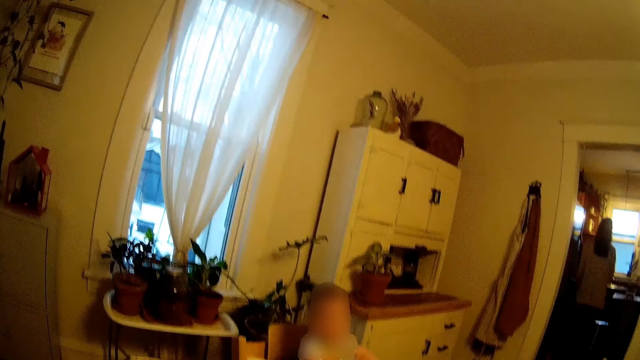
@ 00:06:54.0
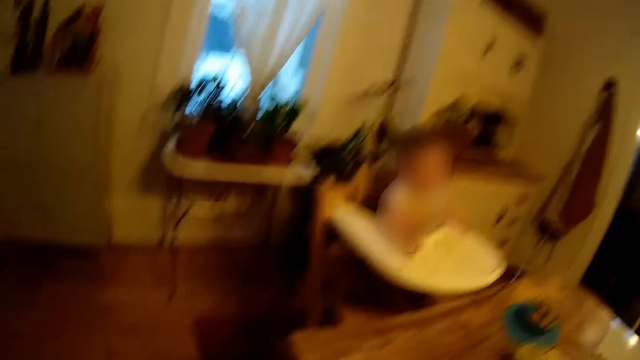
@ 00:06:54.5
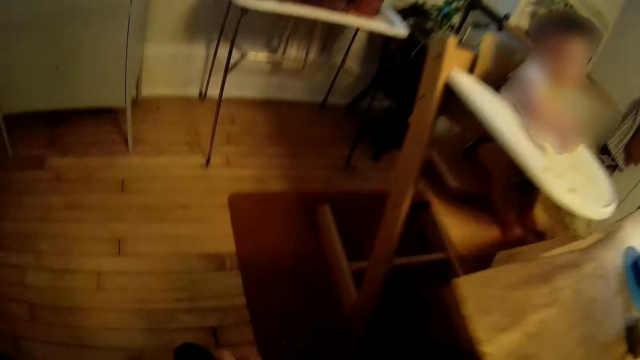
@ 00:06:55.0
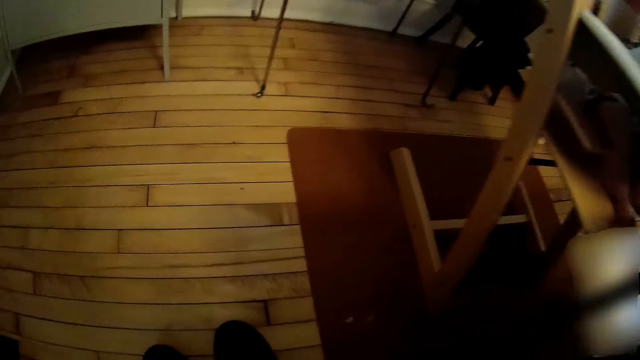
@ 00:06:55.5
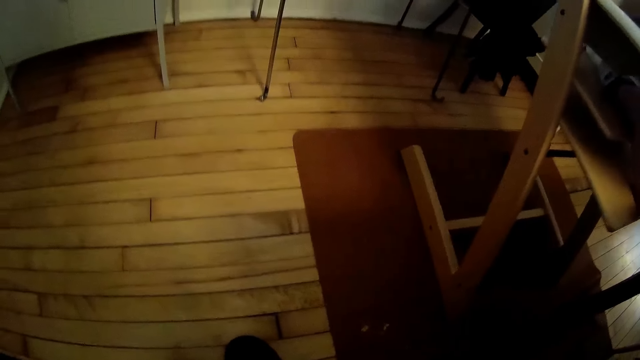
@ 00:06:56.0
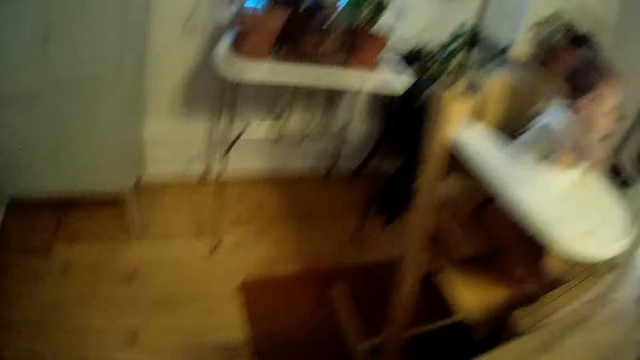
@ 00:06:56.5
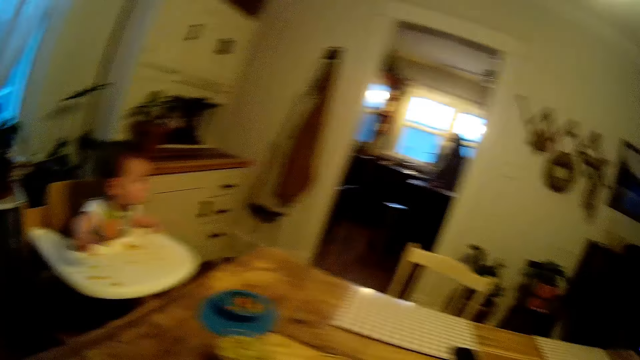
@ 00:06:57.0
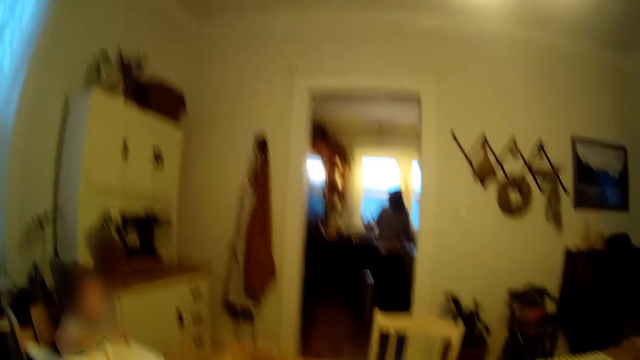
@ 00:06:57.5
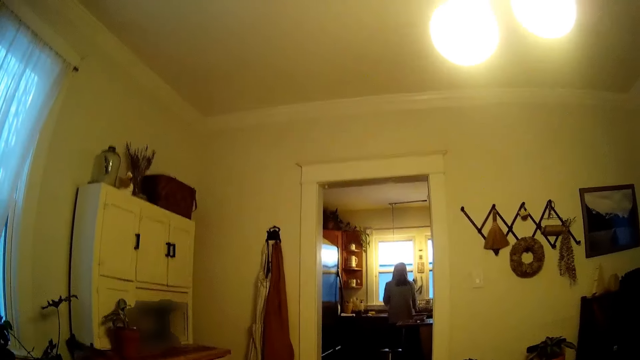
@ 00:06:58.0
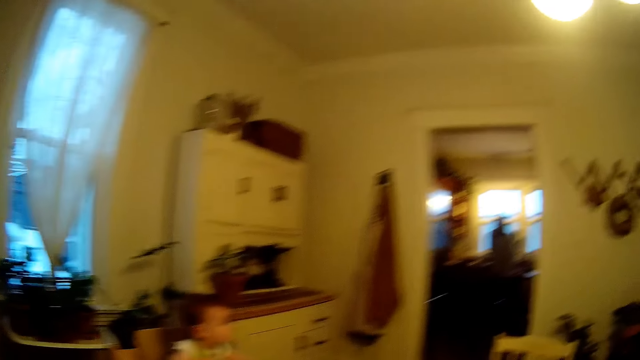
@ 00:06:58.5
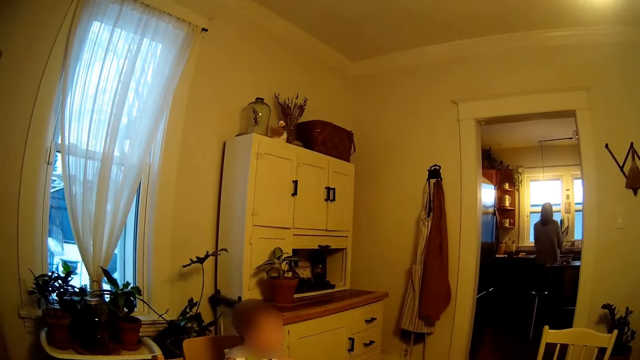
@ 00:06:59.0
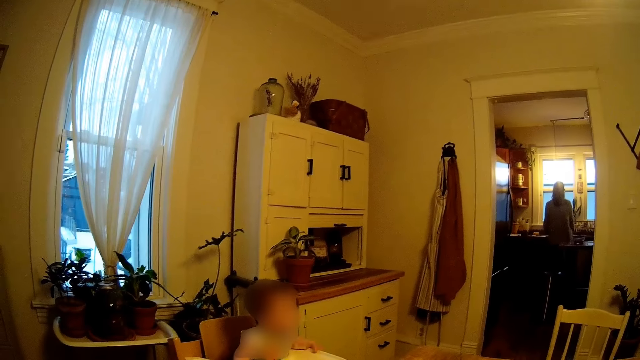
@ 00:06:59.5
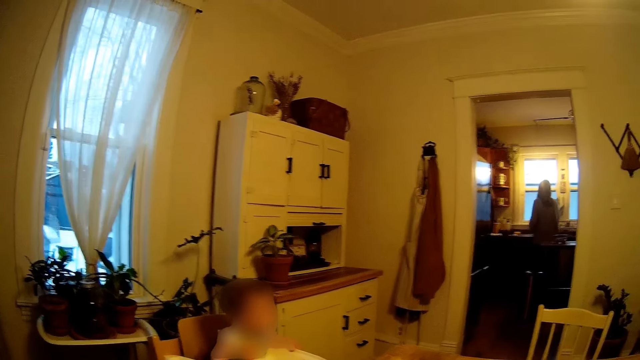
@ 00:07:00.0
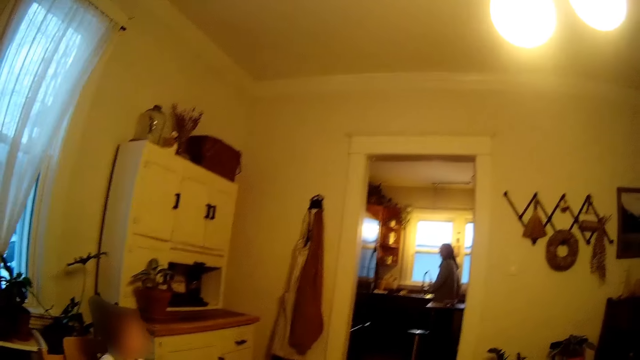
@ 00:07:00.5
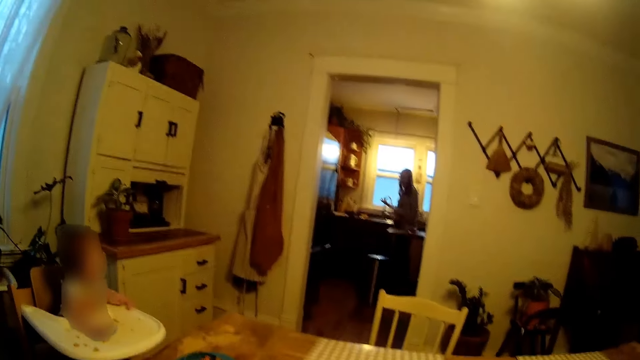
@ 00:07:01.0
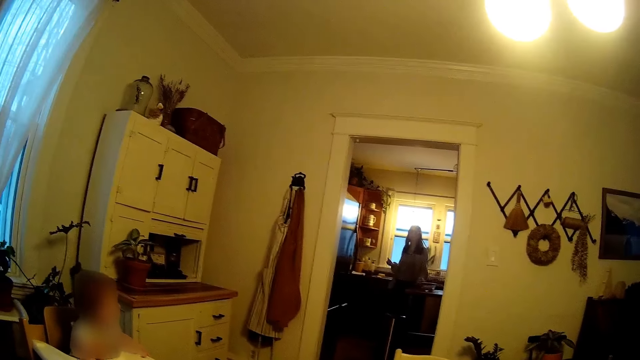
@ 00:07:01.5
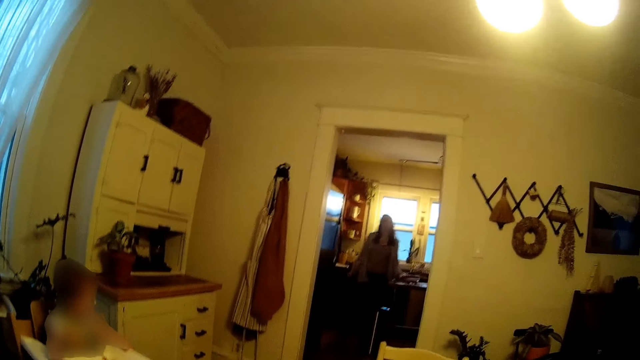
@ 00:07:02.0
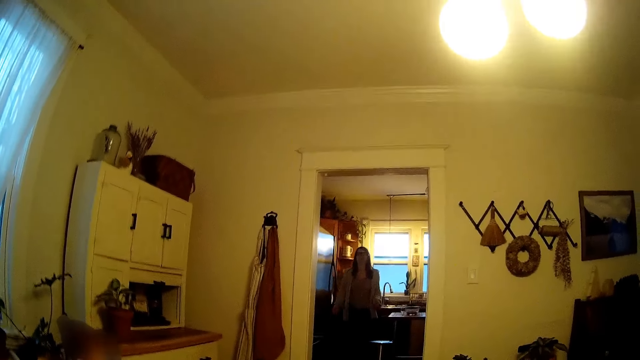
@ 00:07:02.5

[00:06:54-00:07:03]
The camera wearer does something. They communicate.

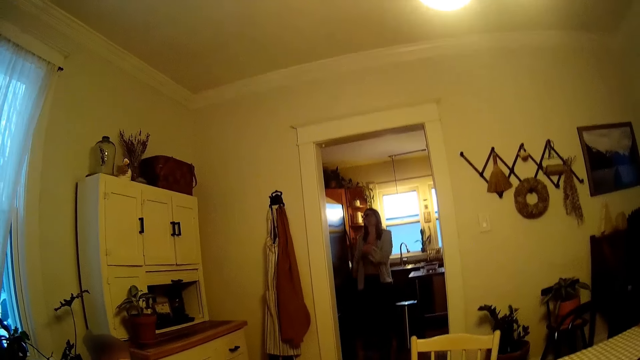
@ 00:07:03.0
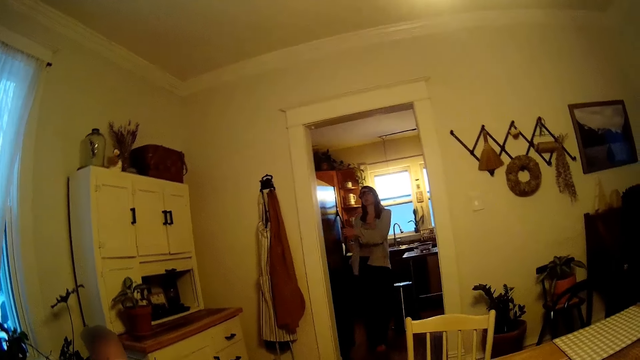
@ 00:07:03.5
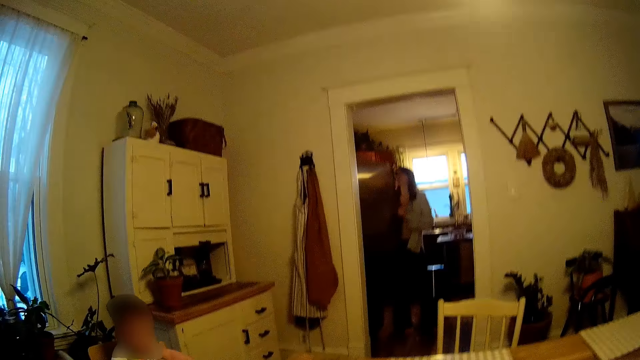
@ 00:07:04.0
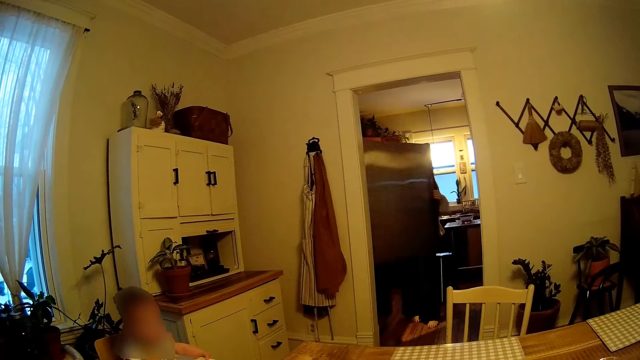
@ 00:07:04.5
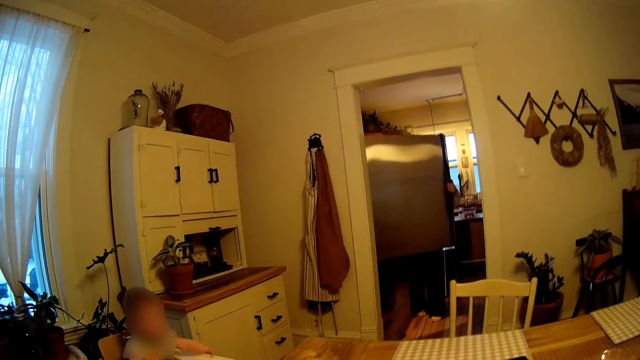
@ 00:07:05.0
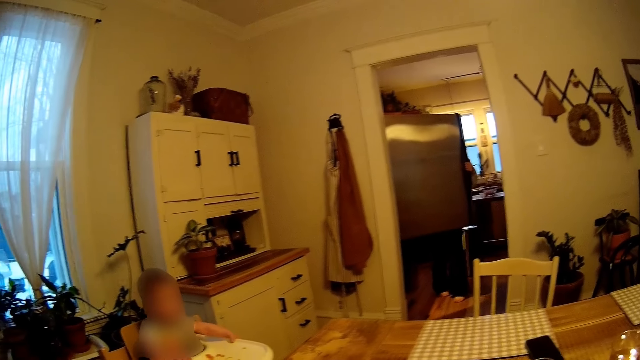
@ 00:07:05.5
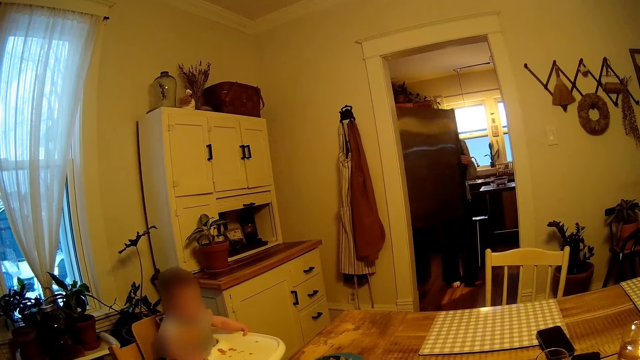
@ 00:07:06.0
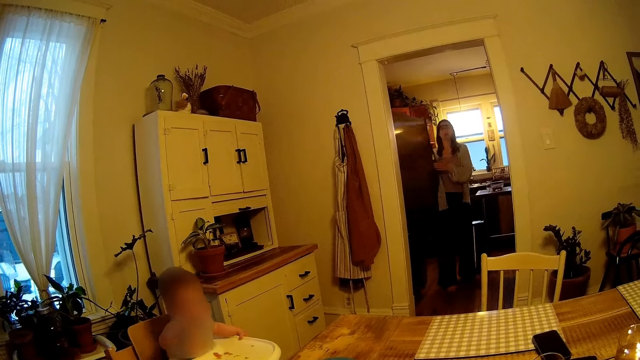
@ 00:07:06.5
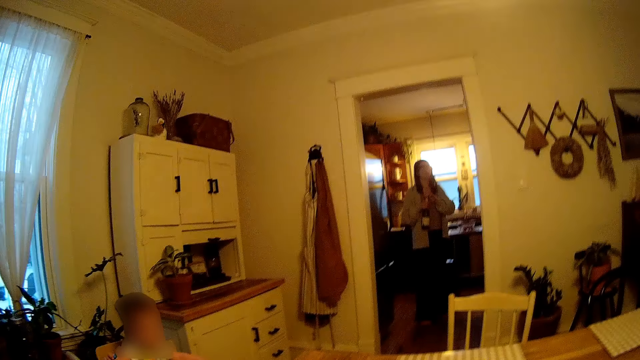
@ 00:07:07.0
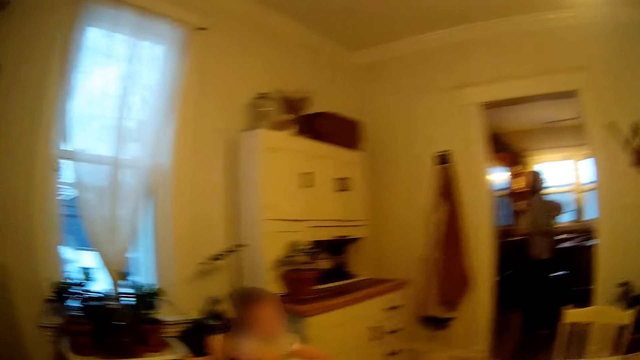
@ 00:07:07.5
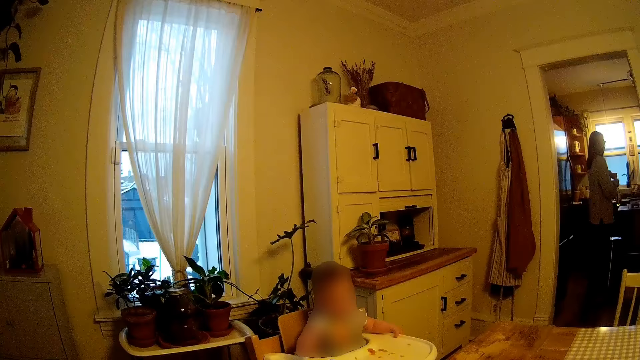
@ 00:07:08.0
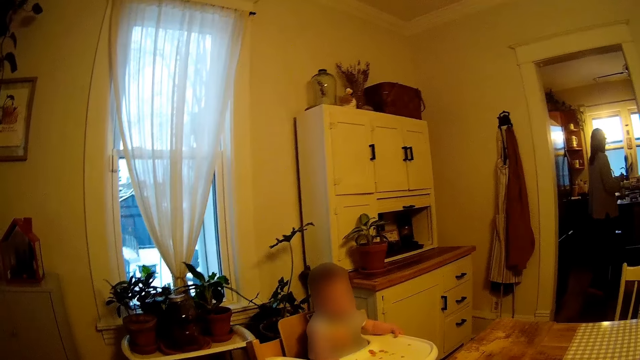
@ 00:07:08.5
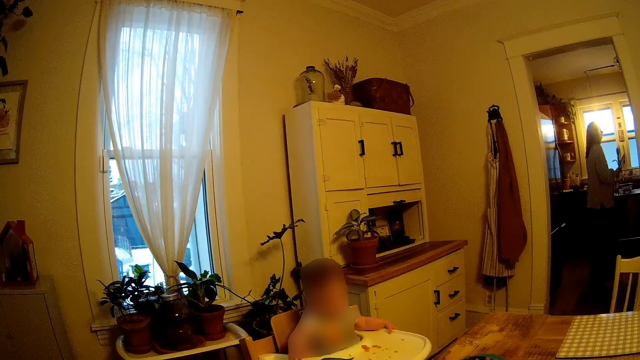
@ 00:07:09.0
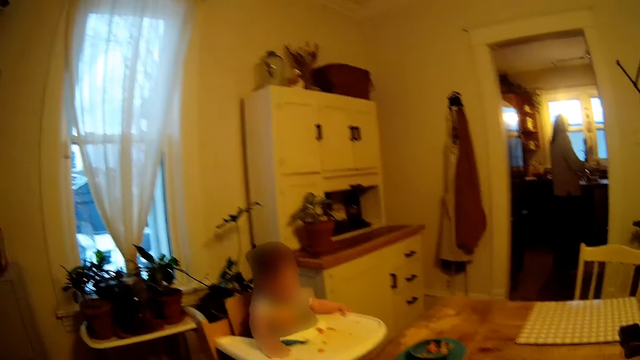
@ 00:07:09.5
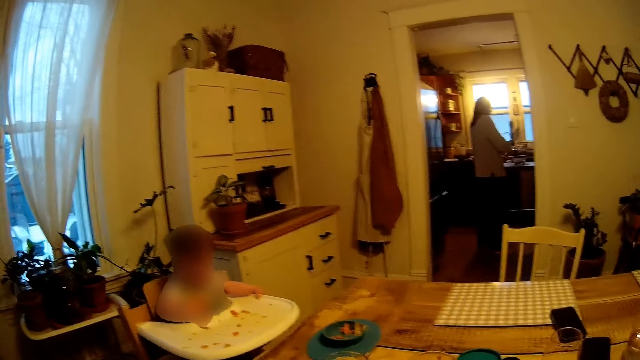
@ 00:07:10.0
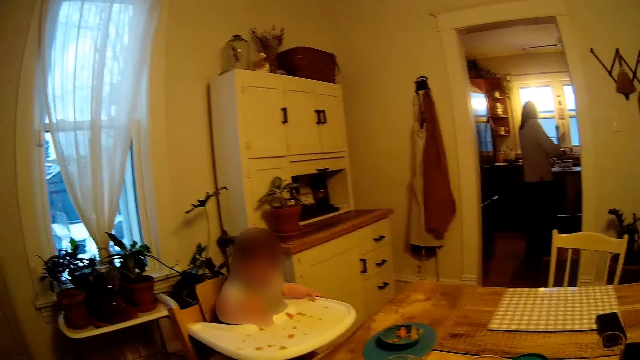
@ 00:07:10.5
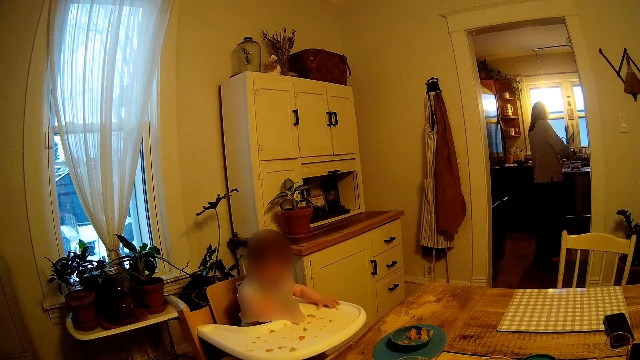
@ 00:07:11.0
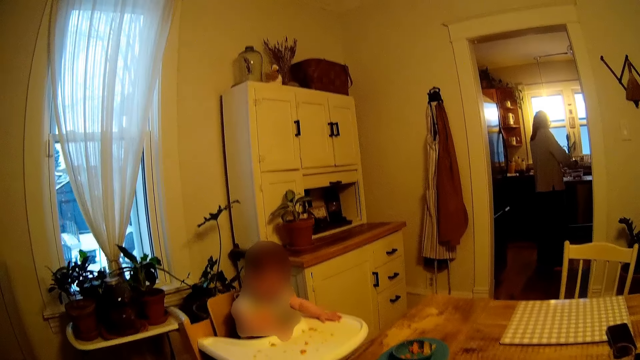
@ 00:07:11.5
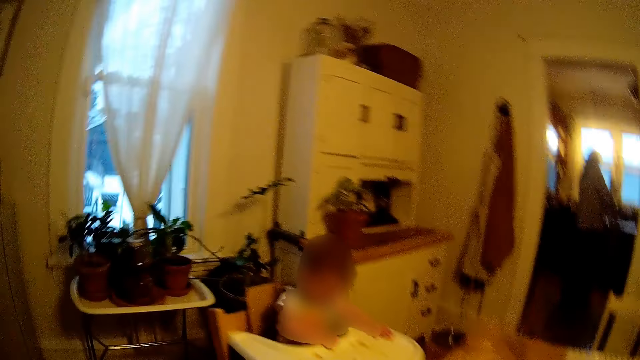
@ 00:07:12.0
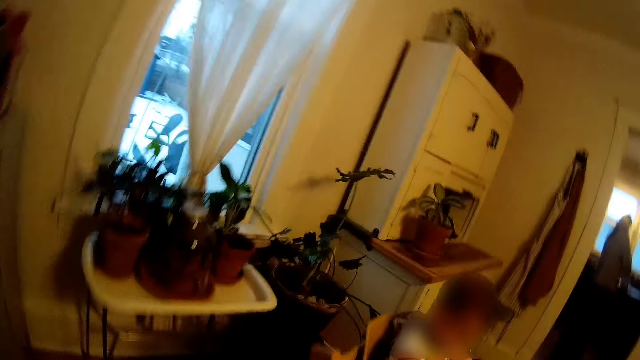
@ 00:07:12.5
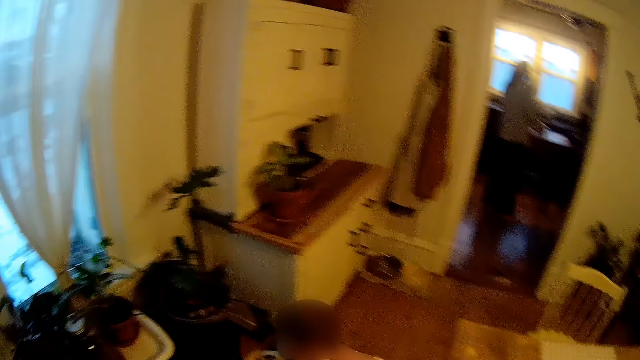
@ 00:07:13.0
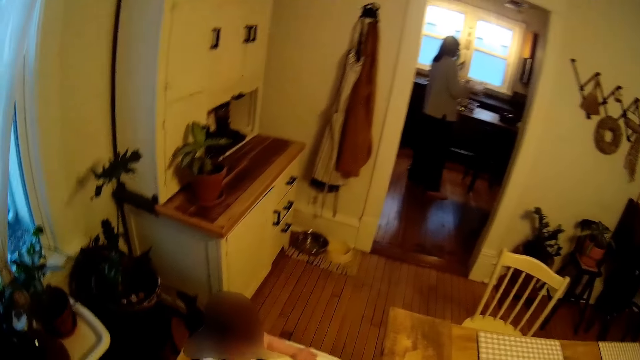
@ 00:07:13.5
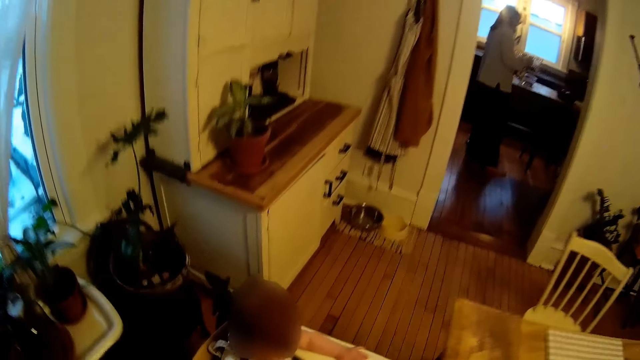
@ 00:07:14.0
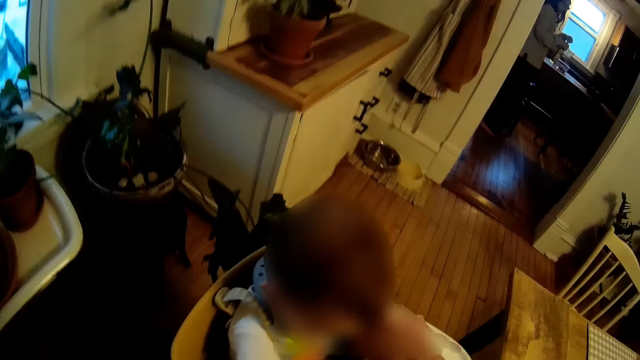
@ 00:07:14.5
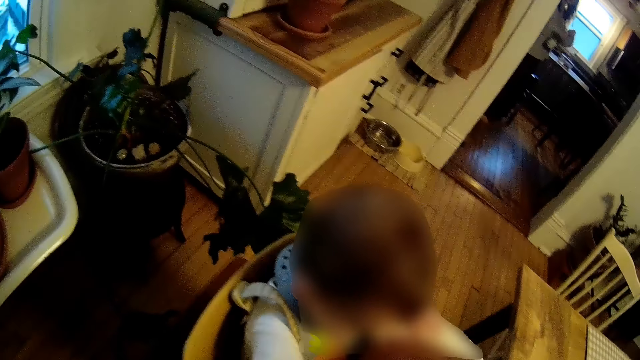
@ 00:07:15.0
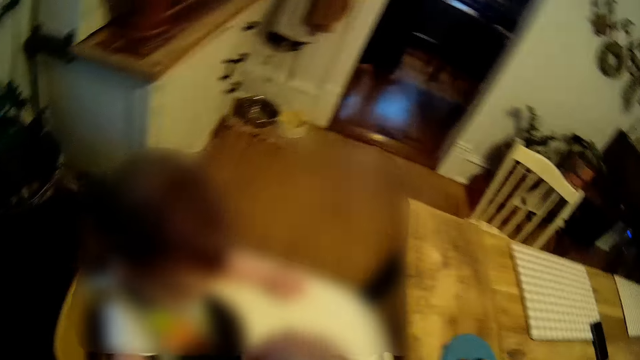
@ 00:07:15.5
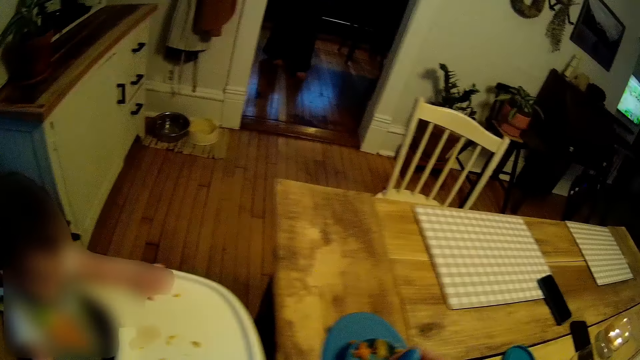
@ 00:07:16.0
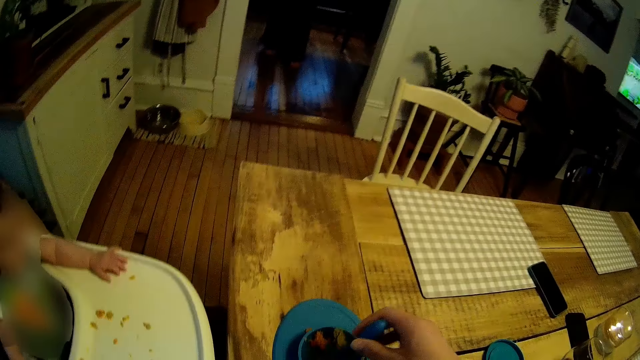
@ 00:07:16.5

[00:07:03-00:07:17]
A woman opens a refrigerator with her left hand. The woman holds a wine with her right hand. The woman holds the wine with both hands. The woman opens the wine with her left hand. The woman holds the wine with her right hand. Another woman pours the wine in a cup with her right hand. The camera wearer stands. The other woman covers the wine with her left hand. The camera wearer does something.
